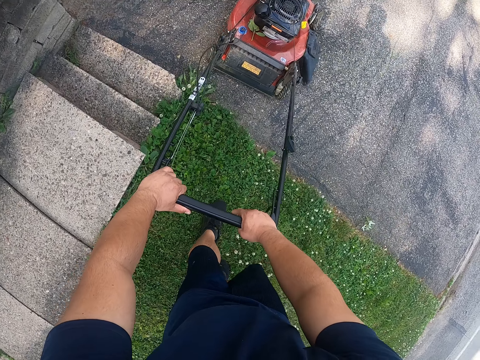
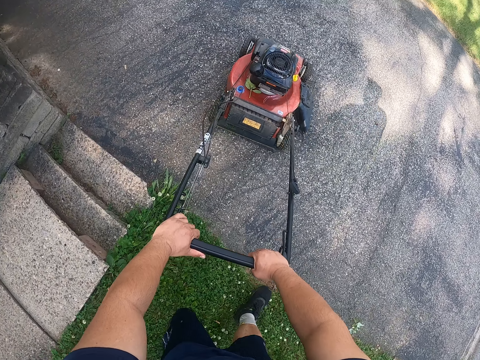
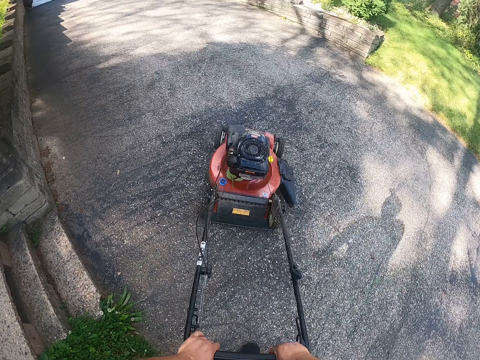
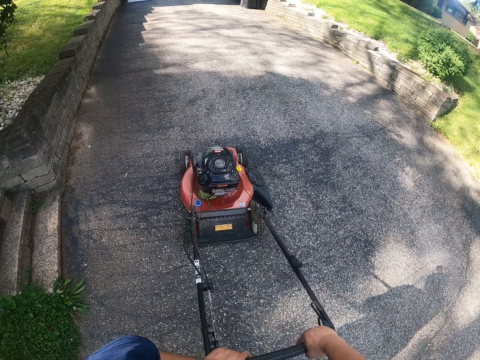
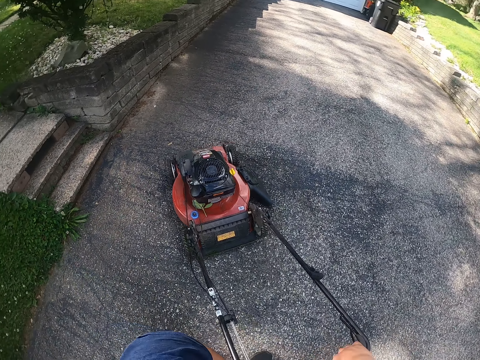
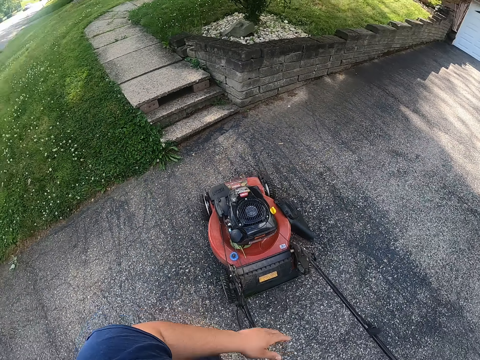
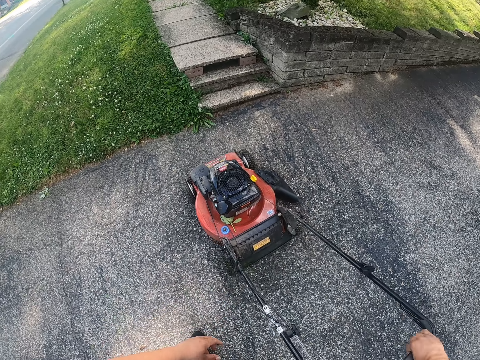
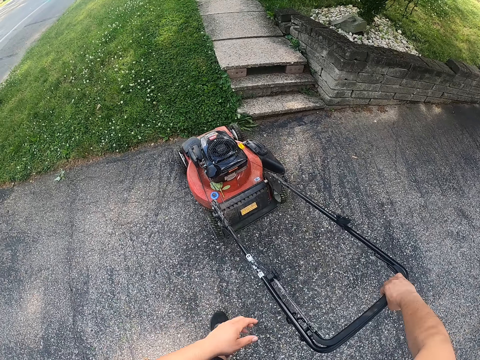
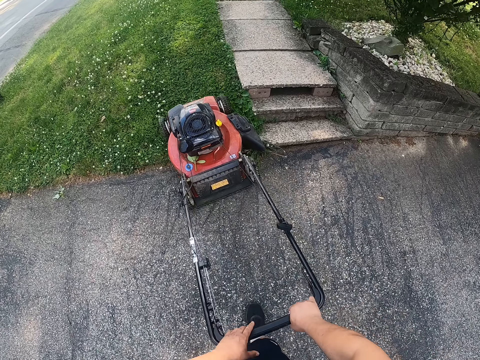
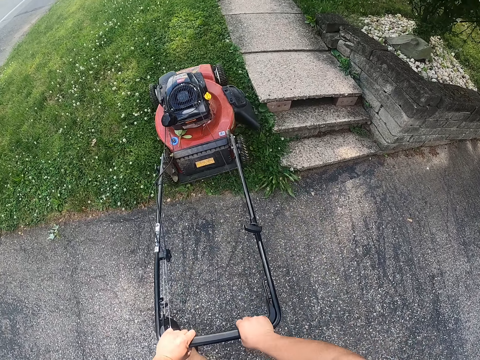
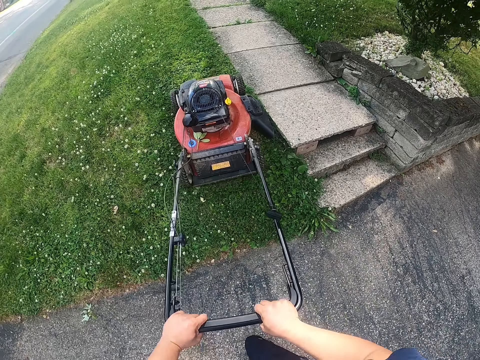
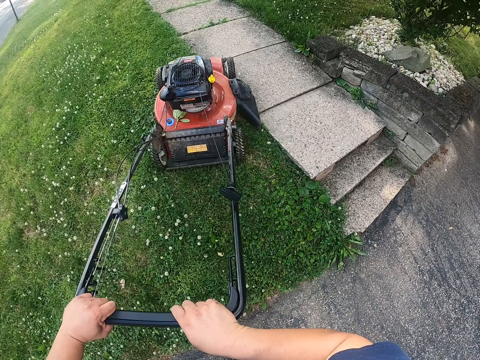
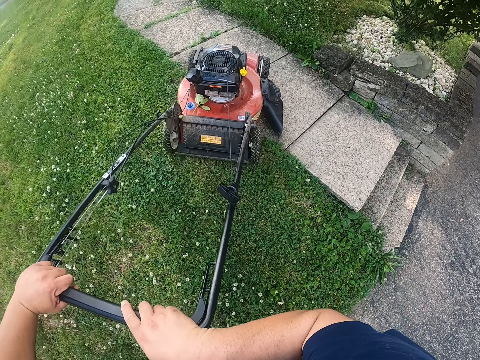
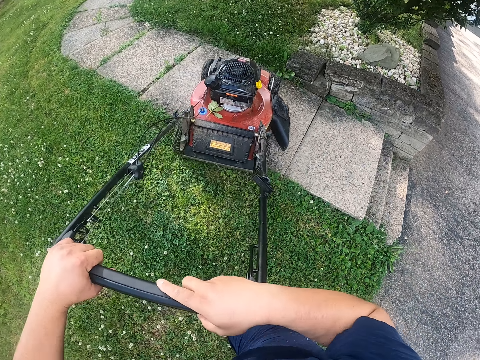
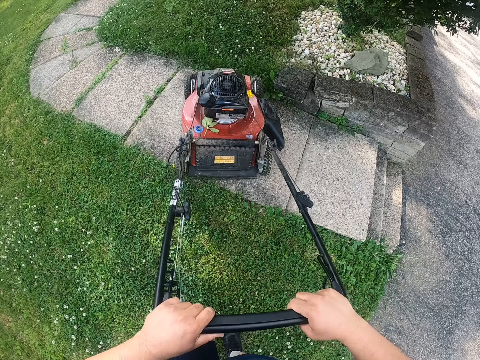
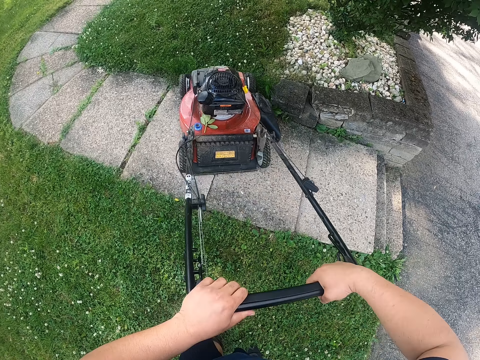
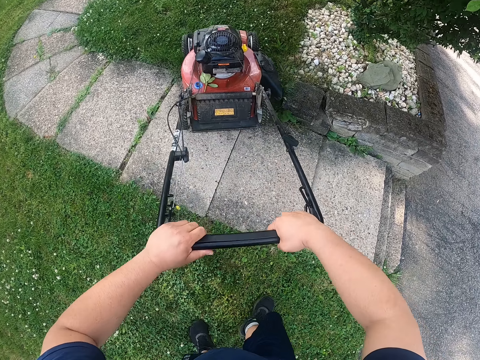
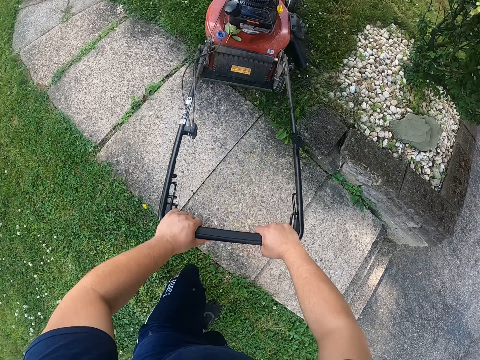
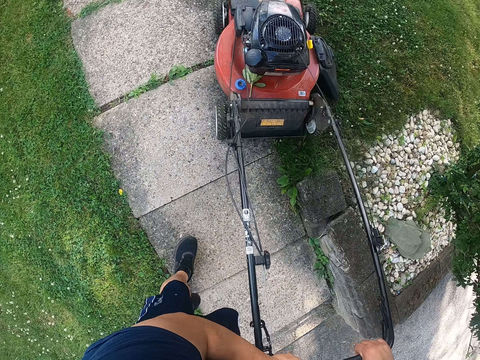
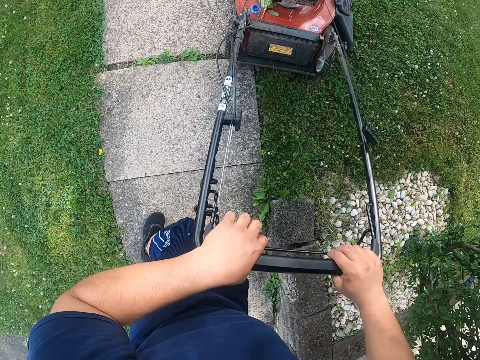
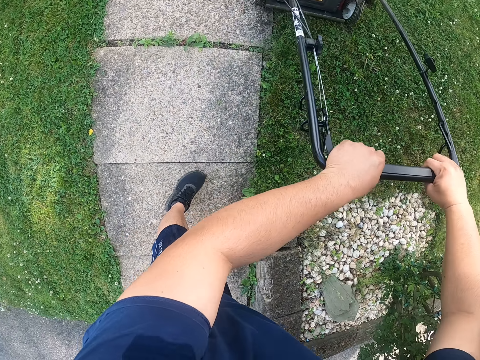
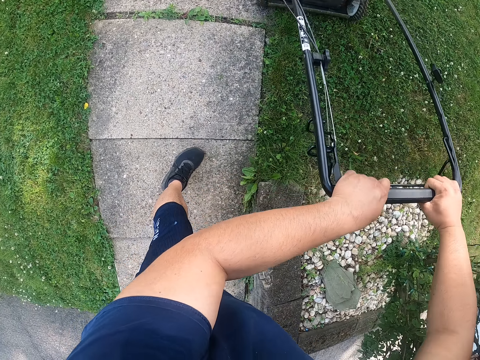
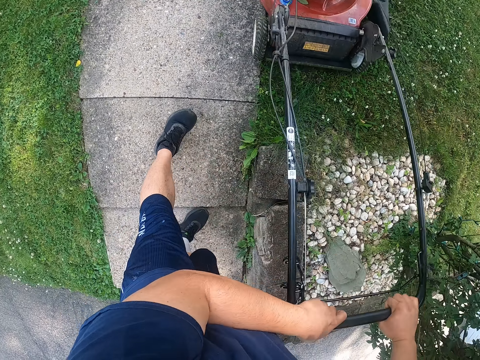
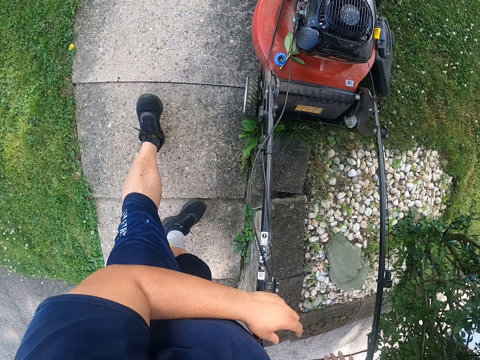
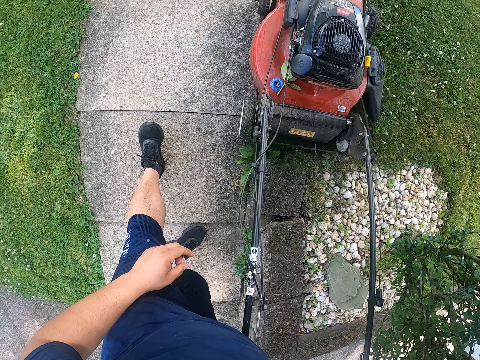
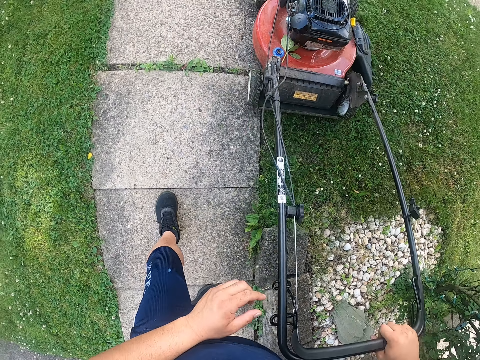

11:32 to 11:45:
The camera wearer turns the lawn mower. They pull the lawn mower, push the lawn mower, and cut the grass with the lawn mower. They turn the lawn mower. They turn the lawn mower again. They pull the lawn mower and cut the grass with the lawn mower.

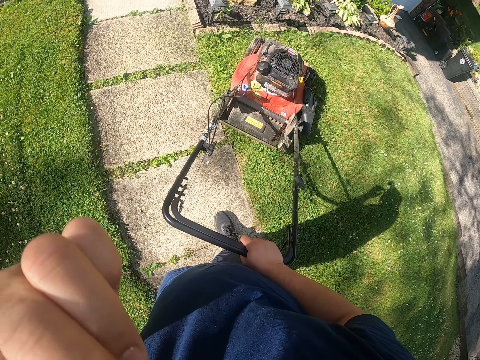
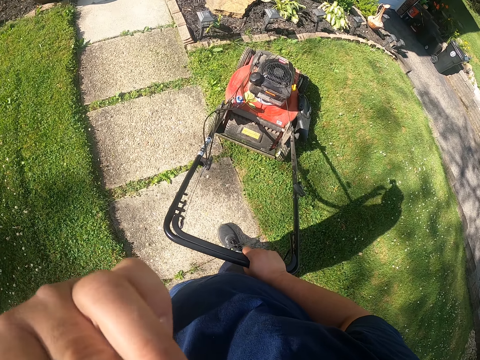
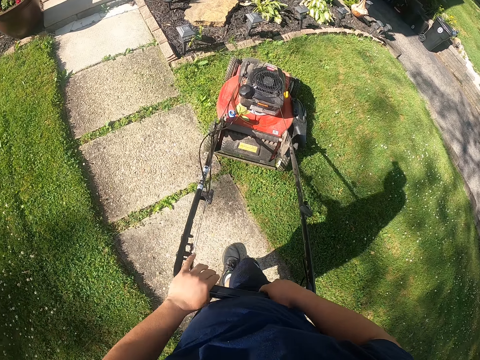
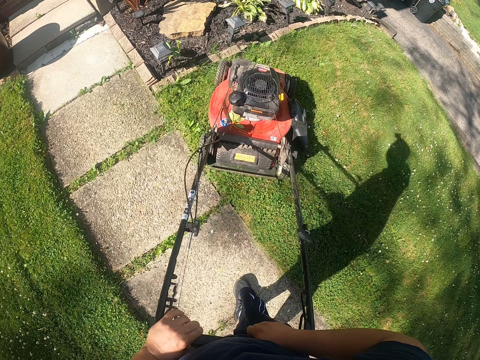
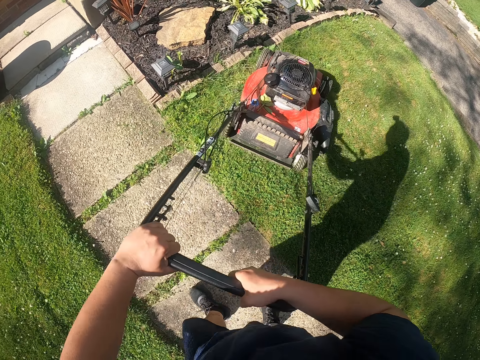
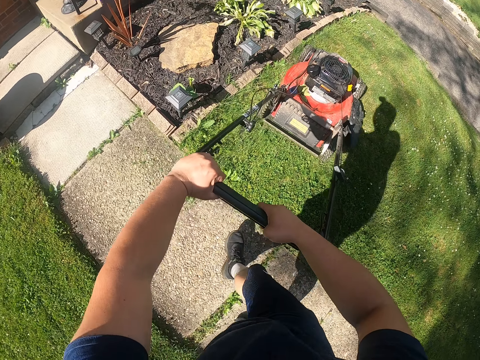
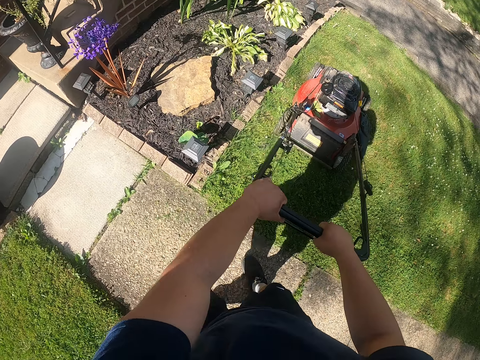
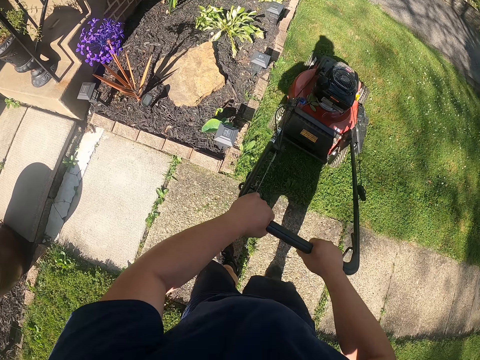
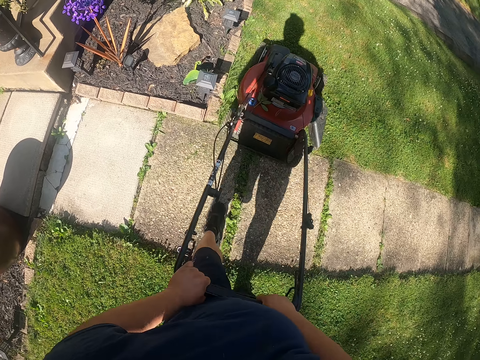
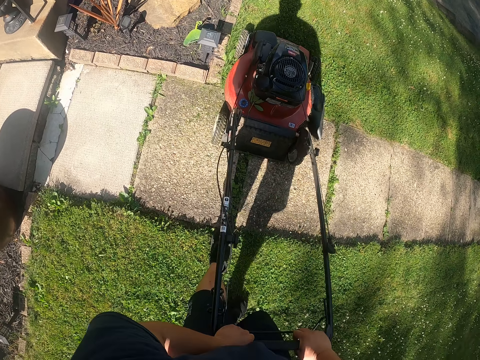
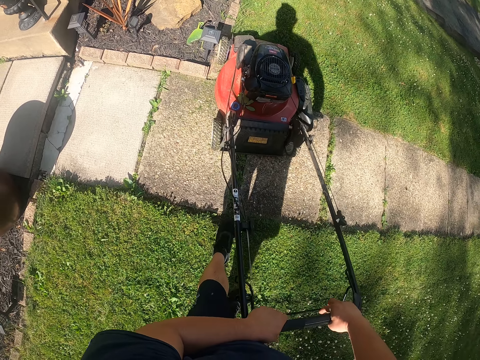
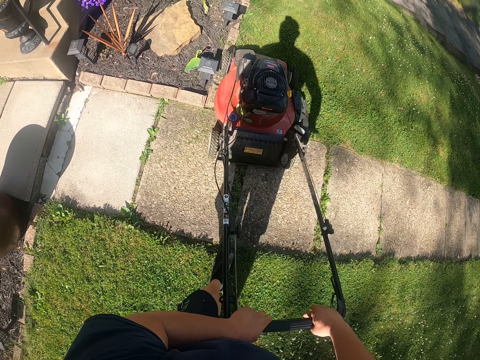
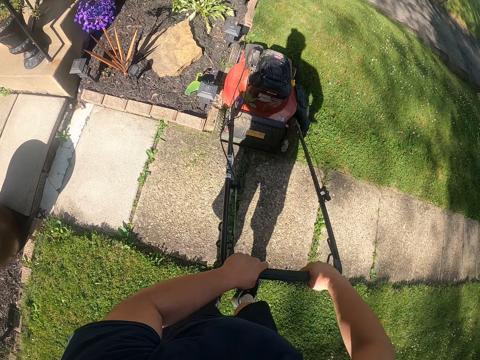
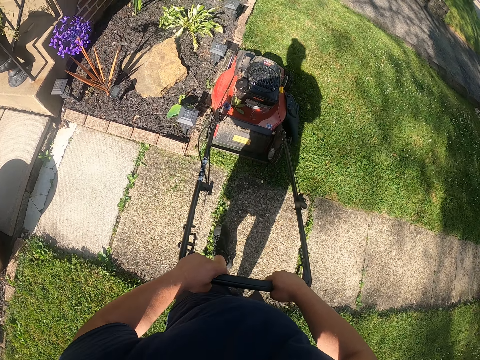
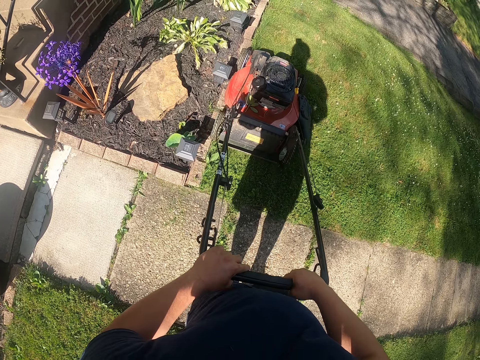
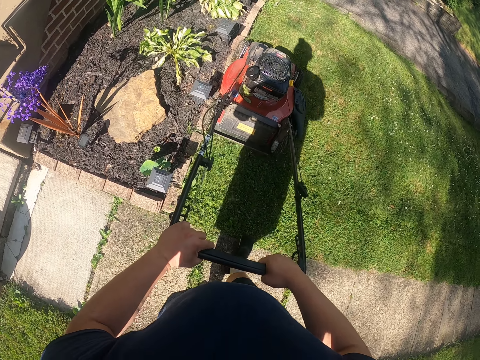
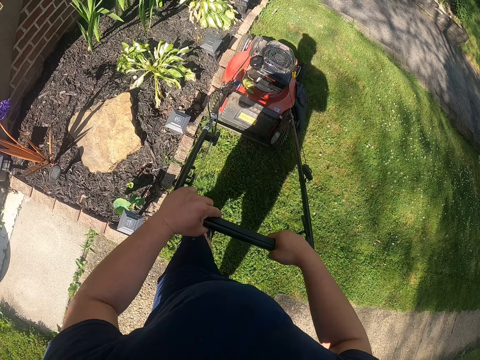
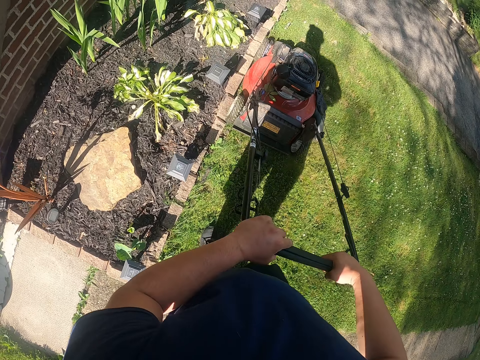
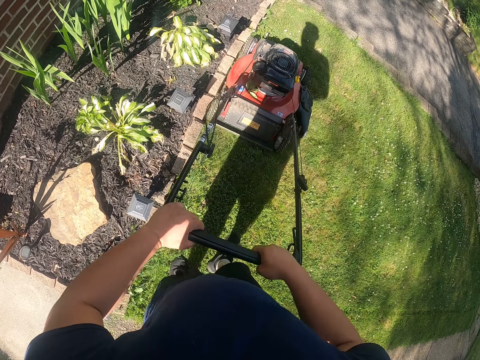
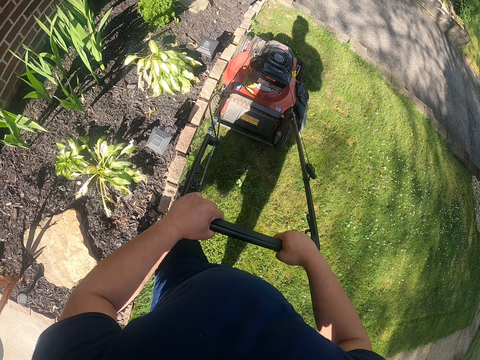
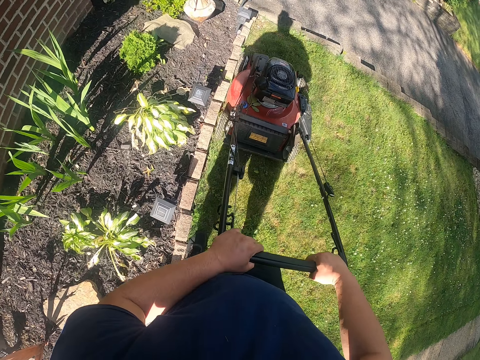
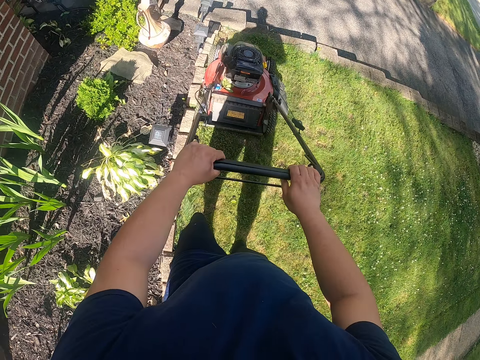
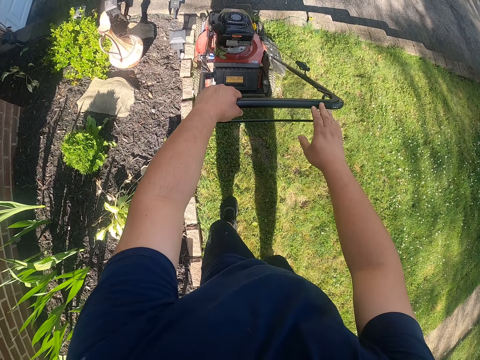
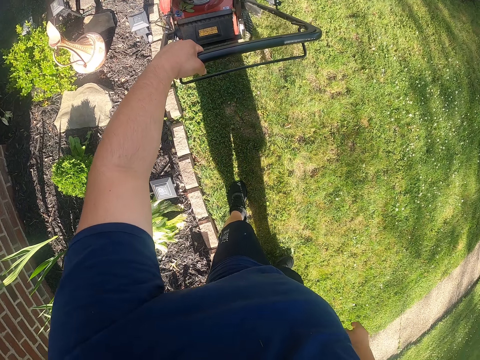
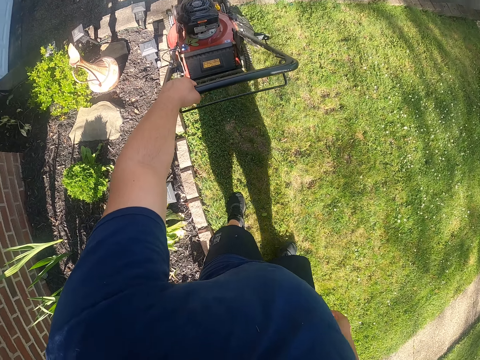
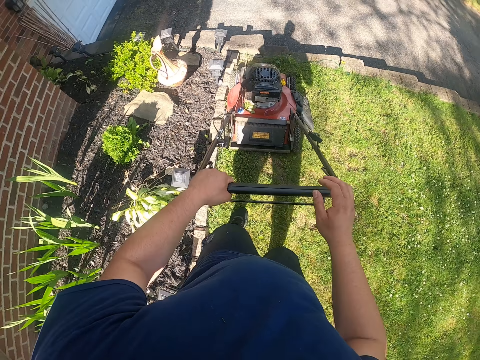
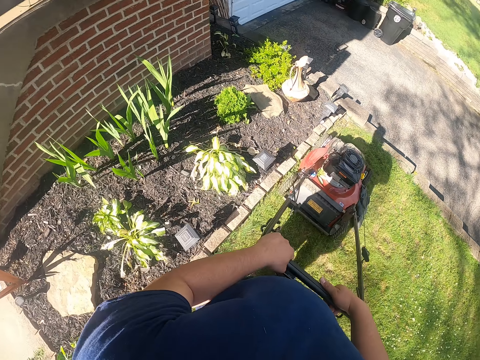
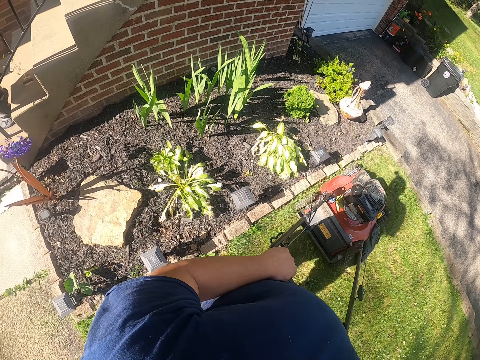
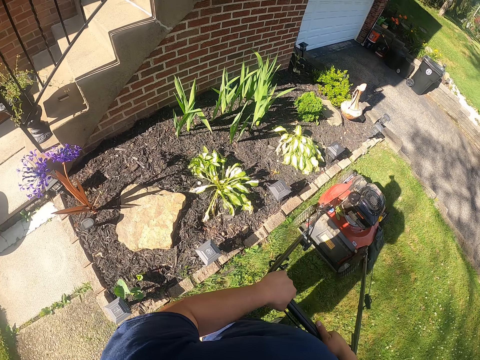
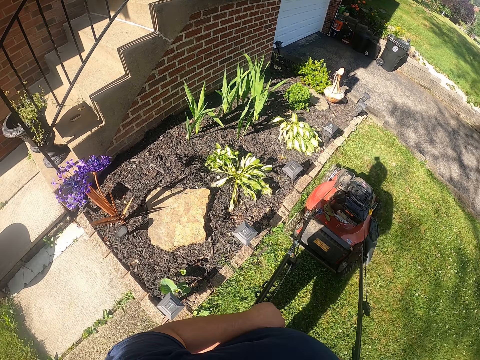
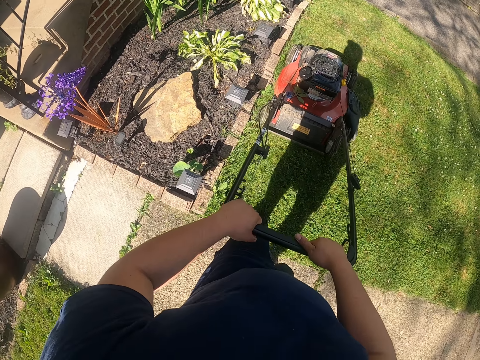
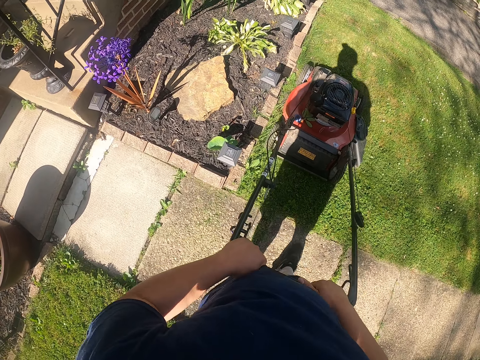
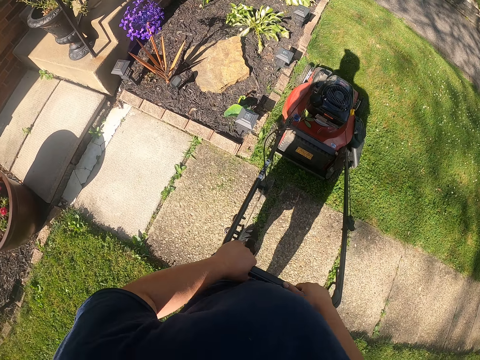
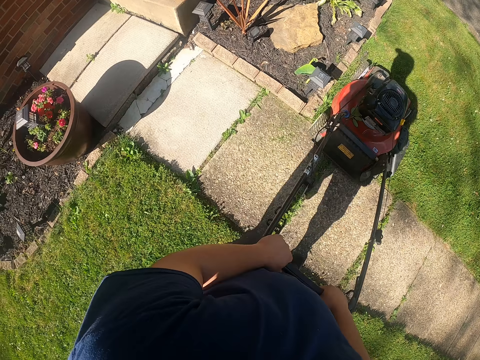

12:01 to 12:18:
The camera wearer cuts the grass with the lawn mower. They pull the lawn mower. They cut the grass with the lawn mower. They pull the lawn mower.
